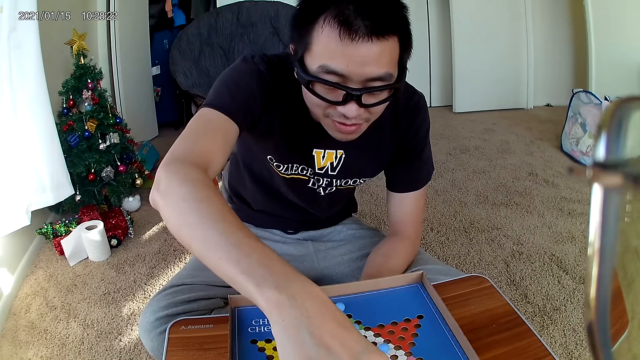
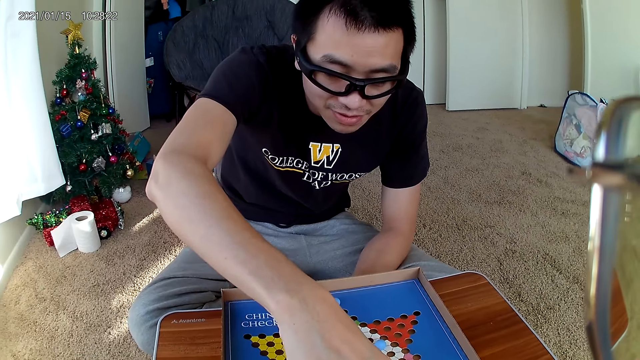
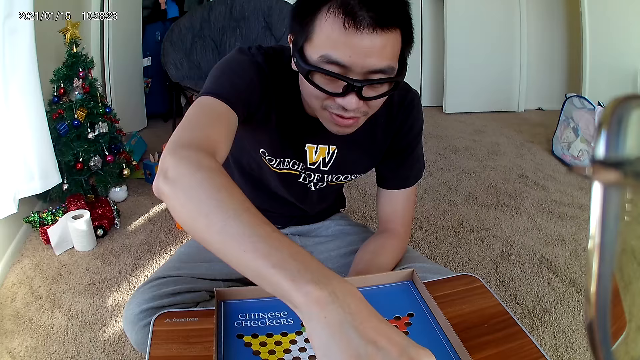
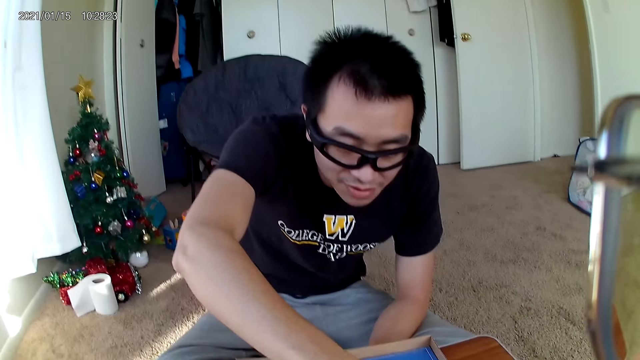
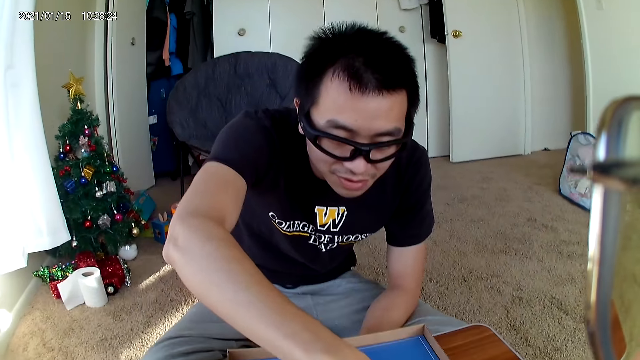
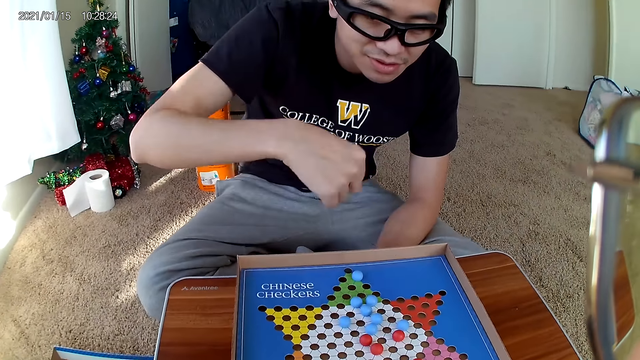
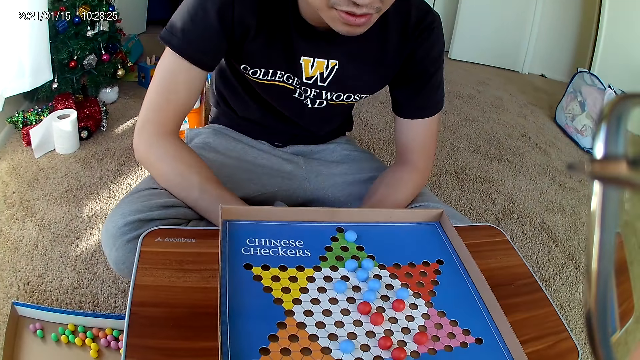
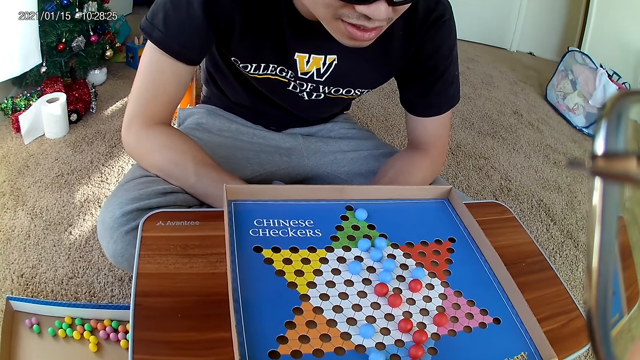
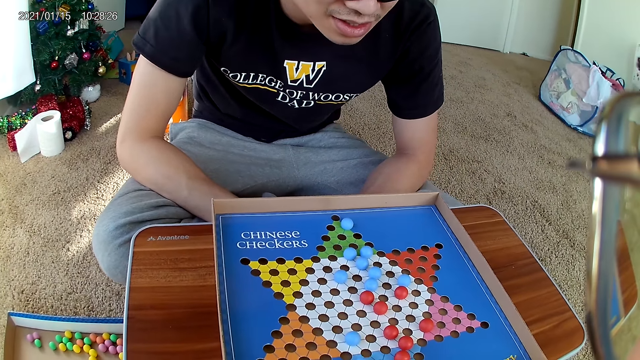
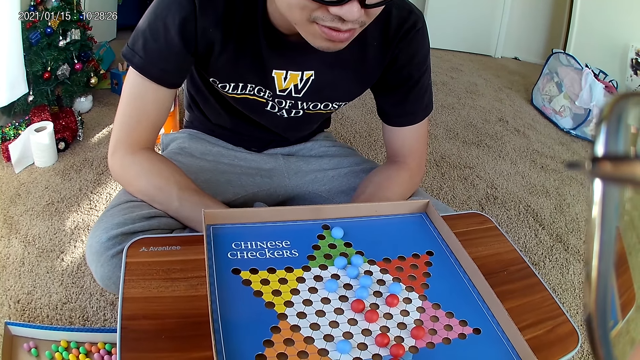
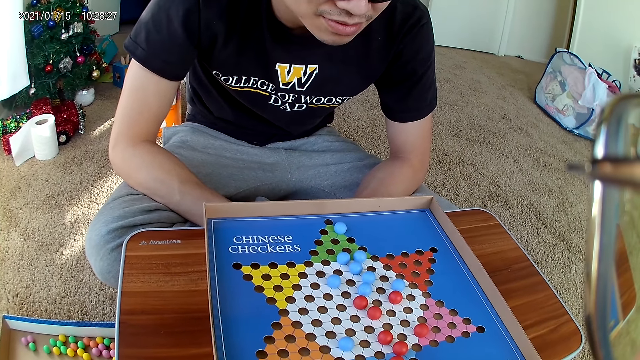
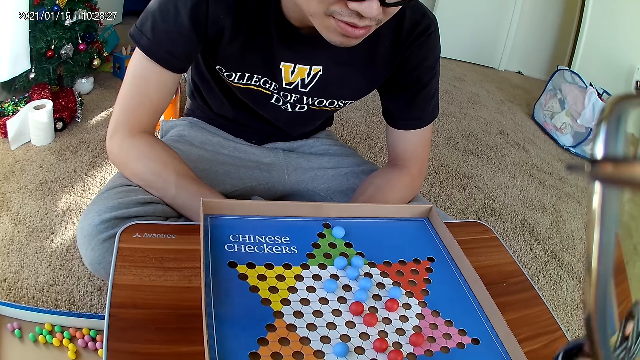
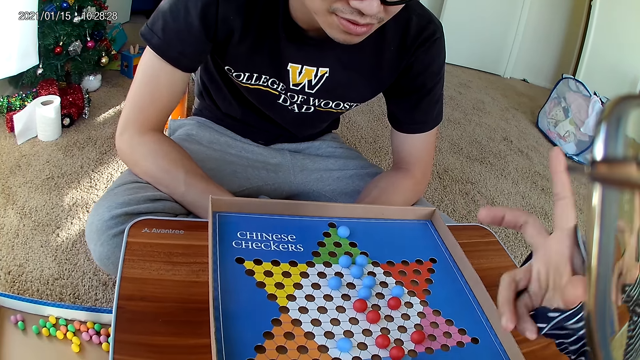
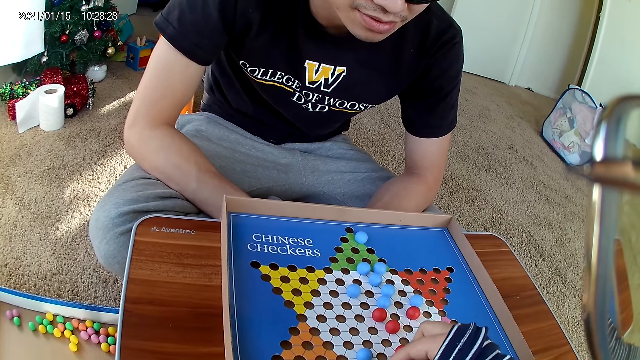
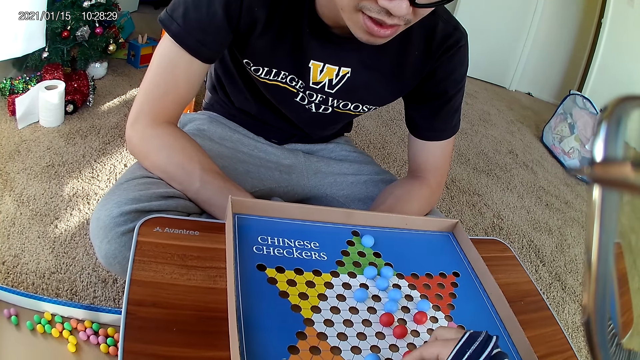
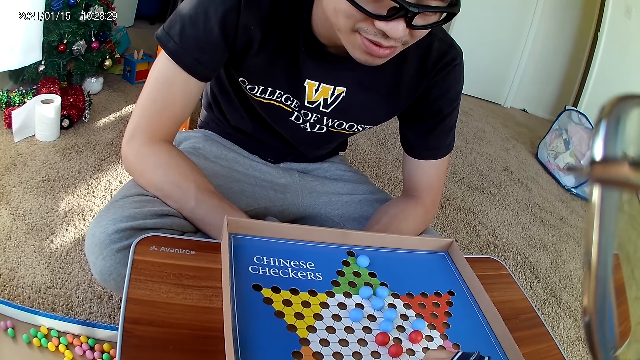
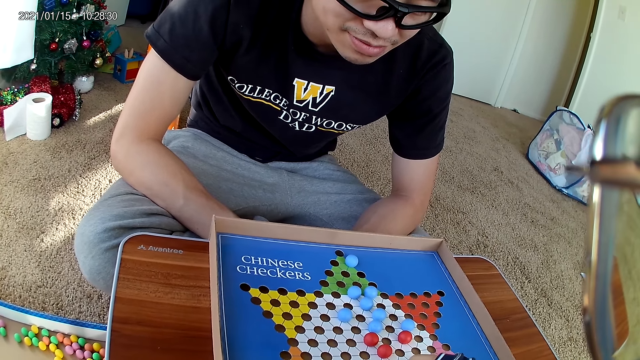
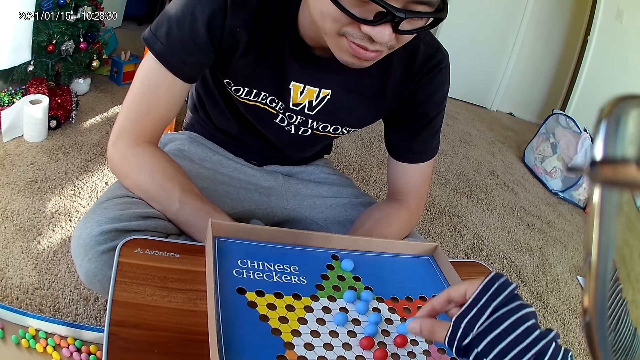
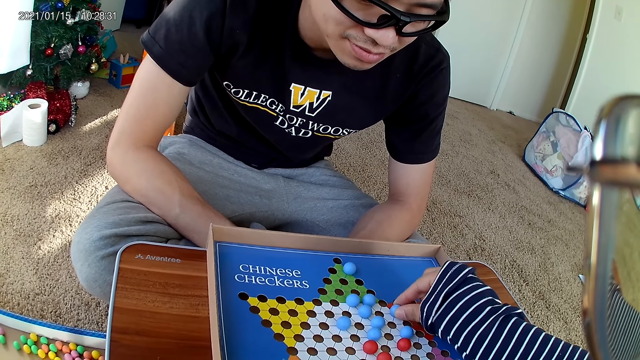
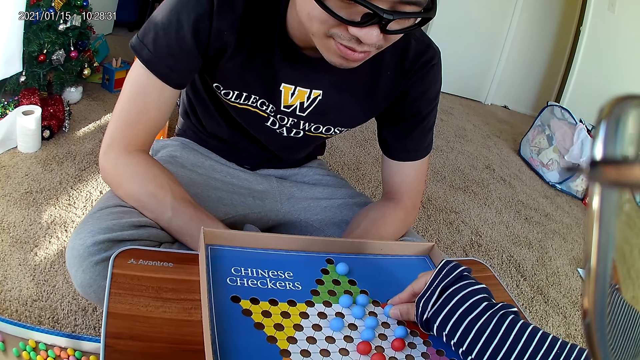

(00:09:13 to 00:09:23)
The man drops a marble. The camera wearer picks up a marble. They move a blue marble piece on the checkers board to a new position.

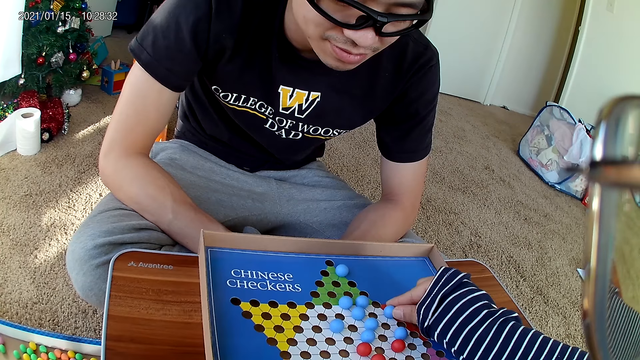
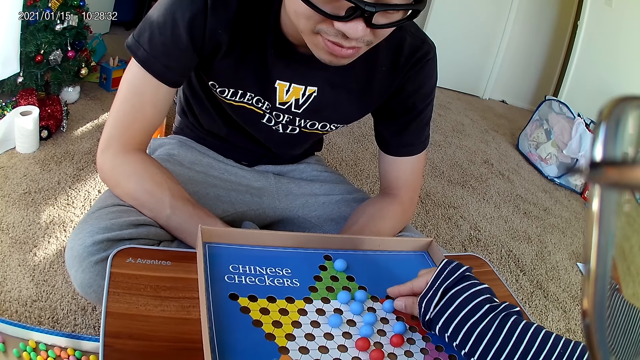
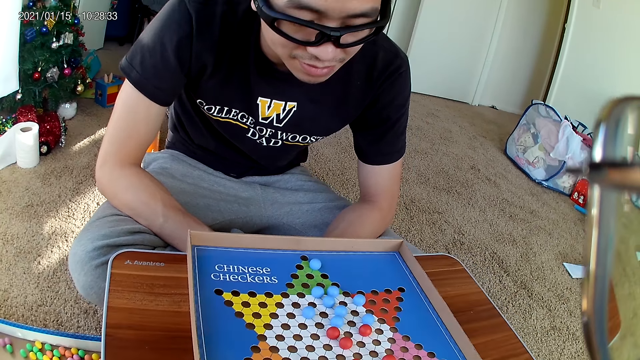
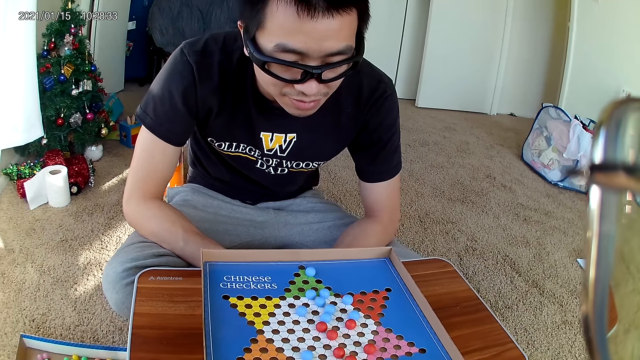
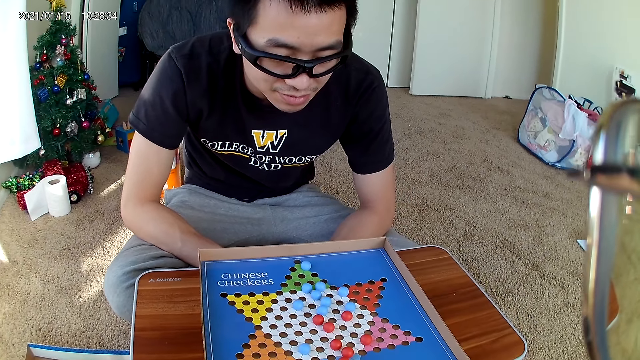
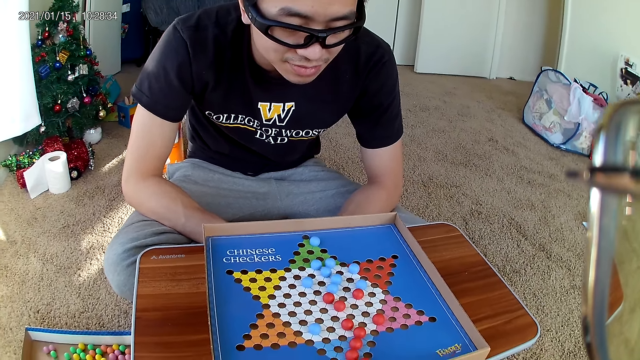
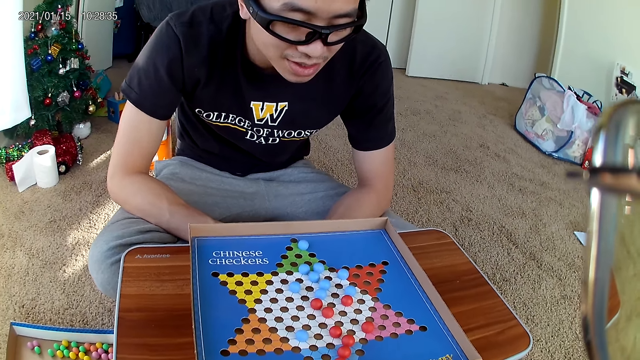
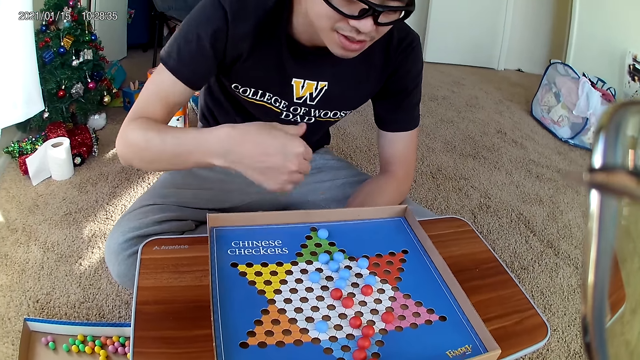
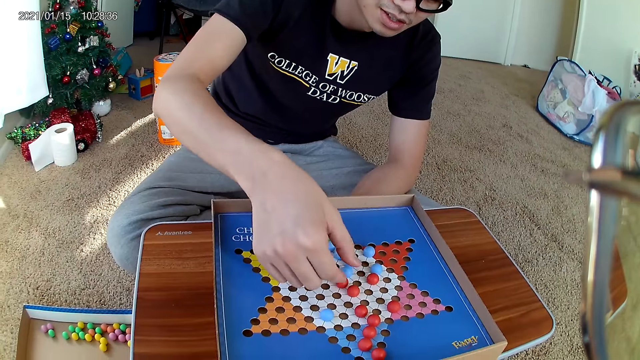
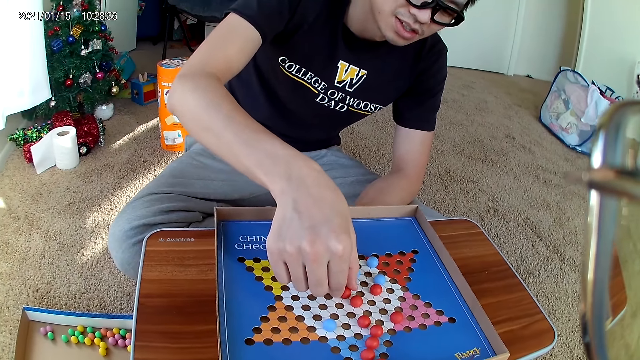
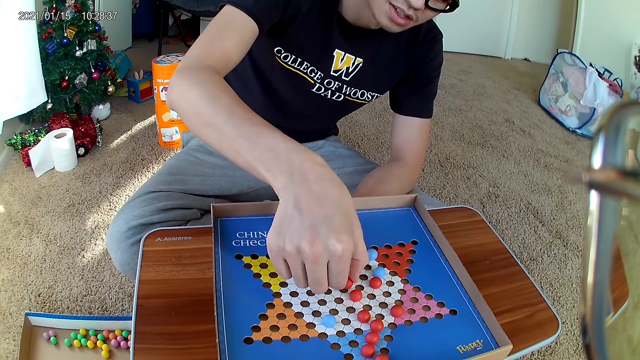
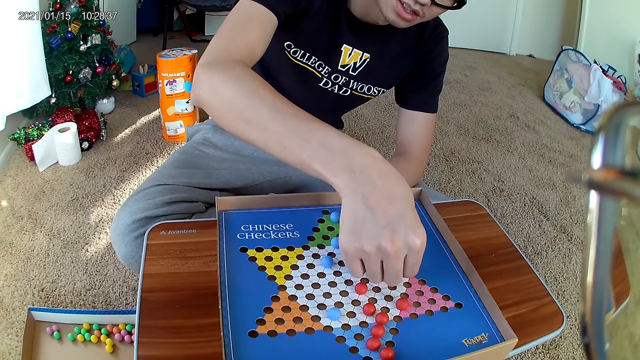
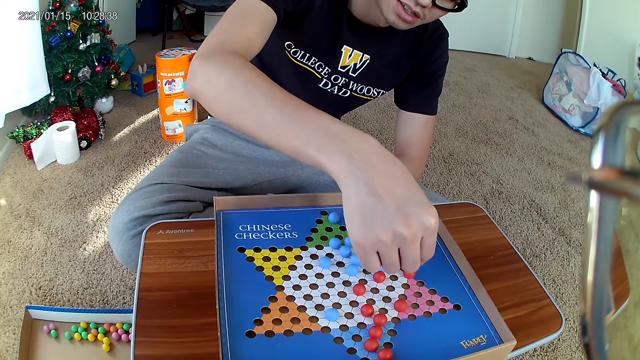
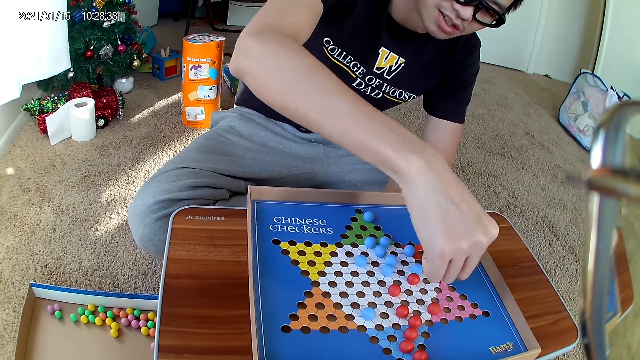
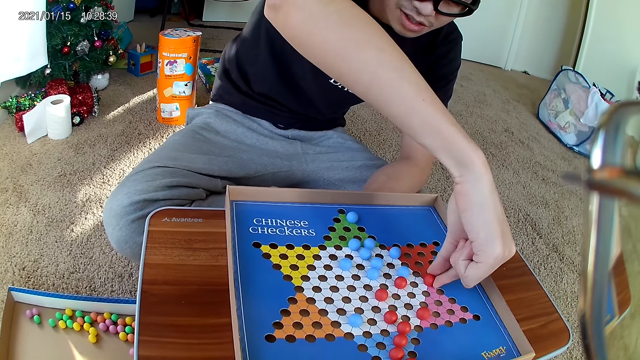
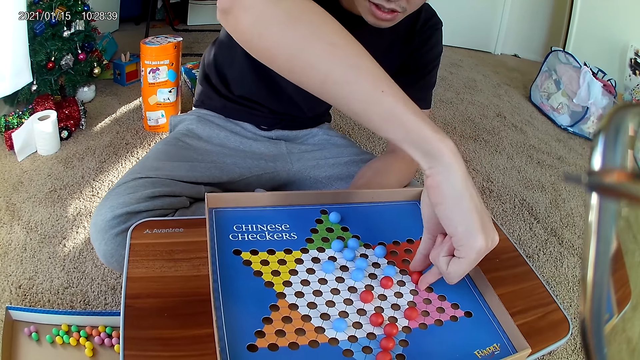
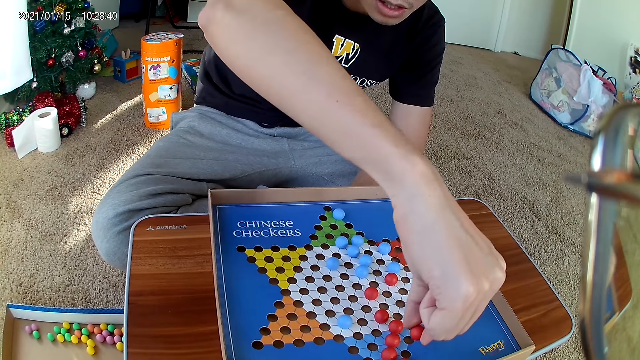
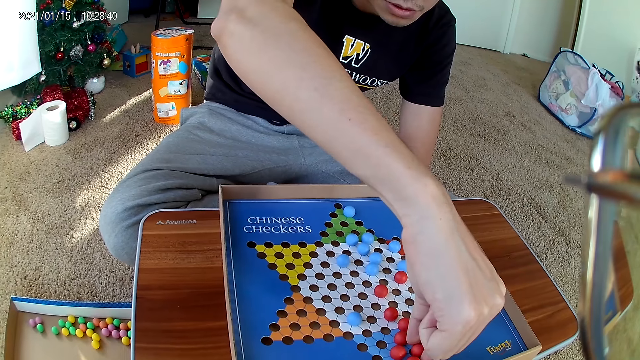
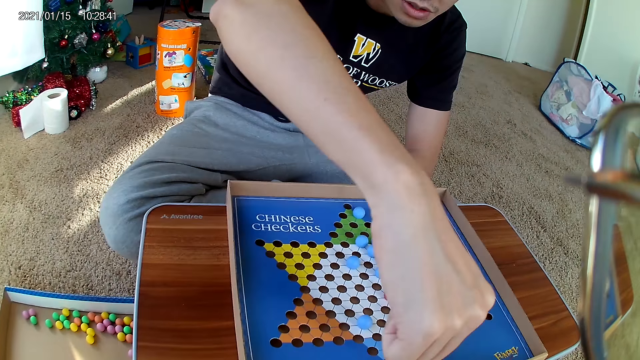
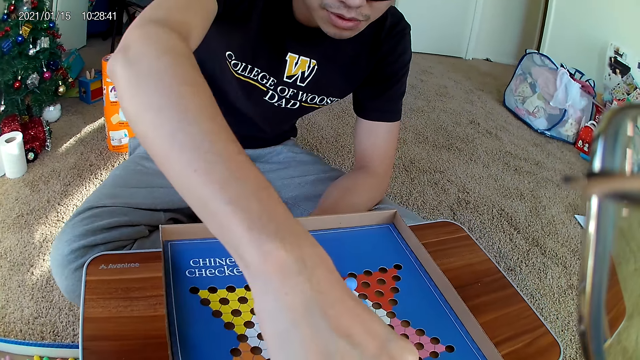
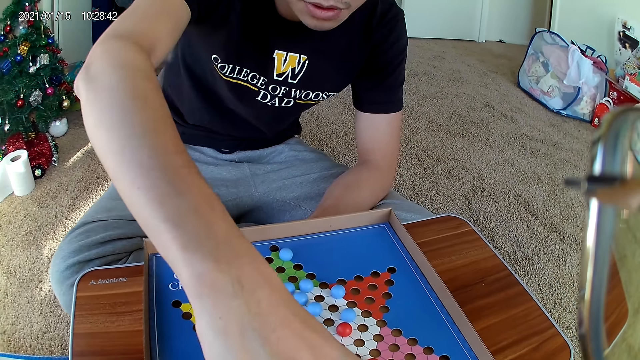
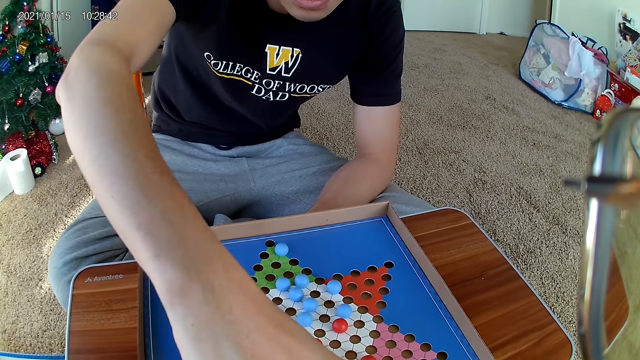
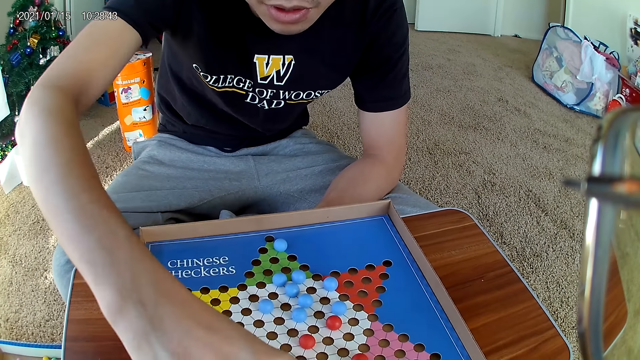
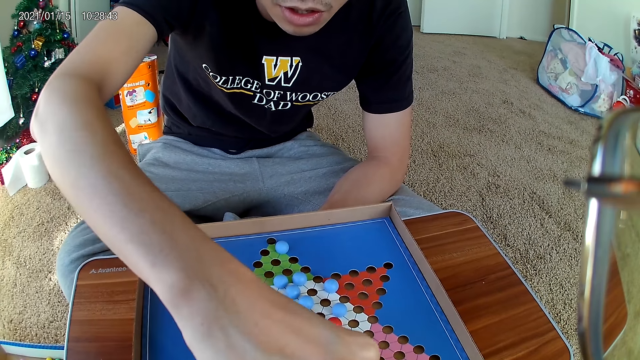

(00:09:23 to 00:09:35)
The camera wearer drops the marble. The man picks up a marble. He moves a red marble piece on the checkers board to a new position. He moves the red marble piece on the checkers board to a new position.
